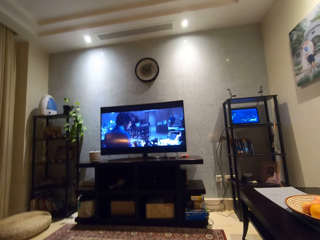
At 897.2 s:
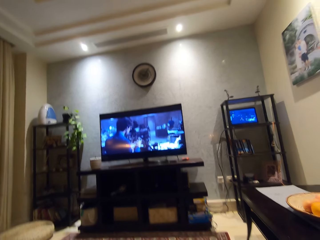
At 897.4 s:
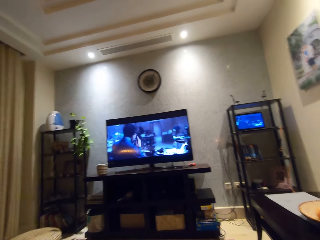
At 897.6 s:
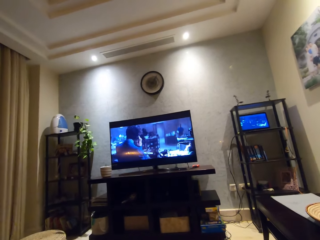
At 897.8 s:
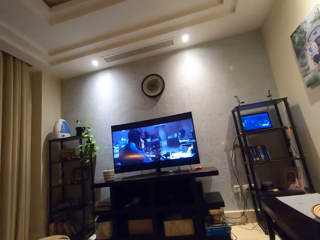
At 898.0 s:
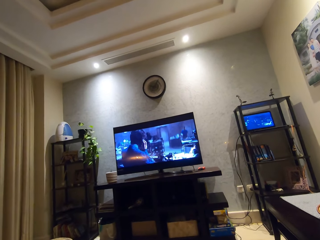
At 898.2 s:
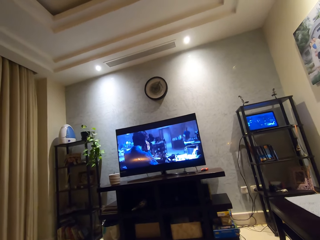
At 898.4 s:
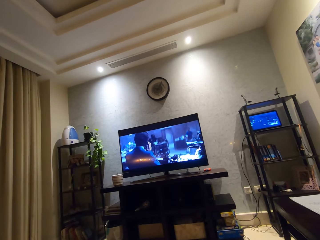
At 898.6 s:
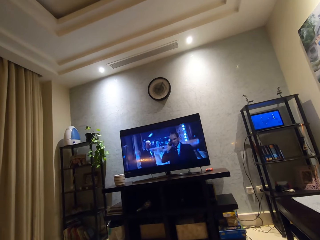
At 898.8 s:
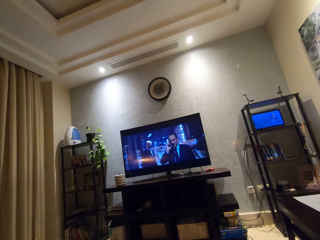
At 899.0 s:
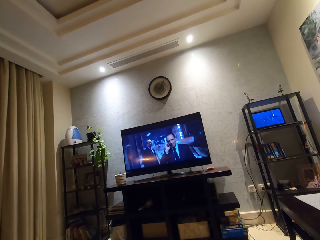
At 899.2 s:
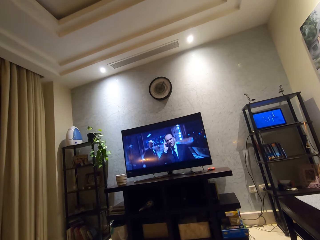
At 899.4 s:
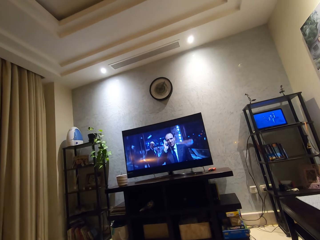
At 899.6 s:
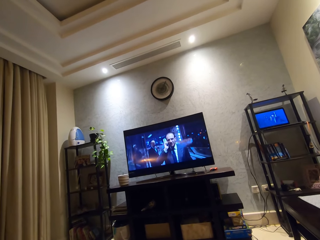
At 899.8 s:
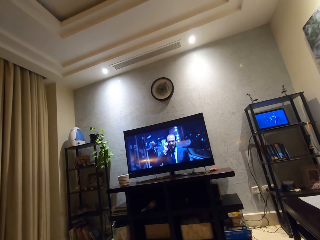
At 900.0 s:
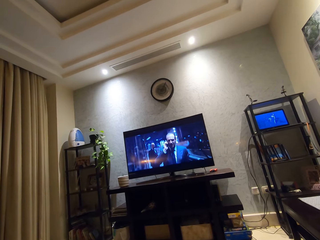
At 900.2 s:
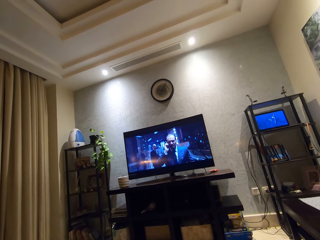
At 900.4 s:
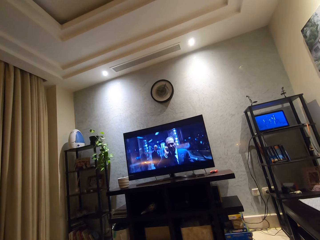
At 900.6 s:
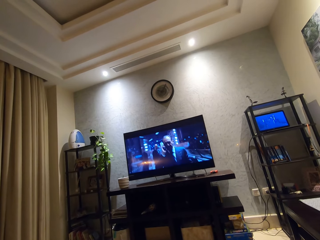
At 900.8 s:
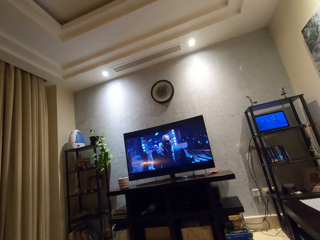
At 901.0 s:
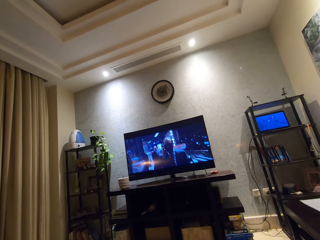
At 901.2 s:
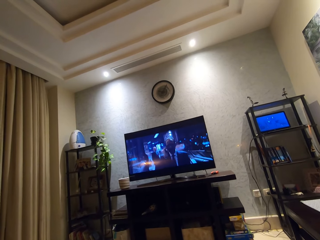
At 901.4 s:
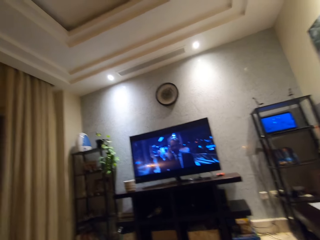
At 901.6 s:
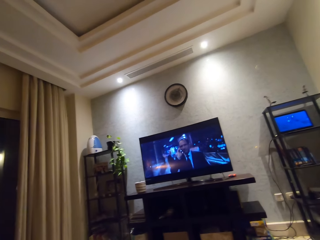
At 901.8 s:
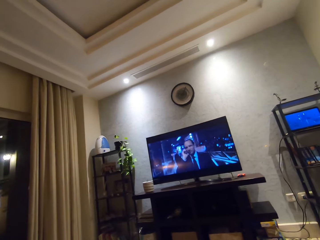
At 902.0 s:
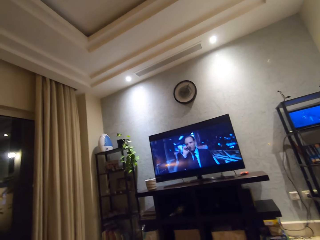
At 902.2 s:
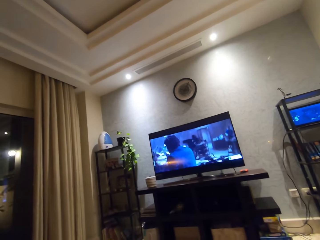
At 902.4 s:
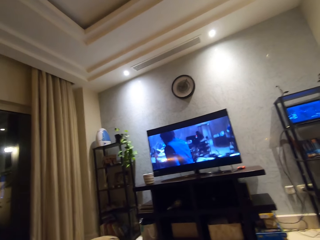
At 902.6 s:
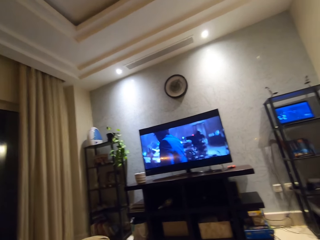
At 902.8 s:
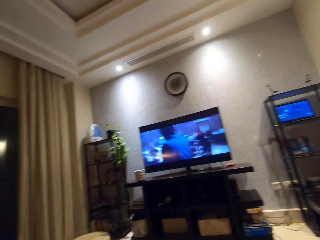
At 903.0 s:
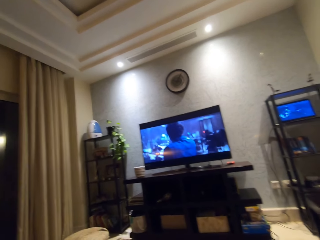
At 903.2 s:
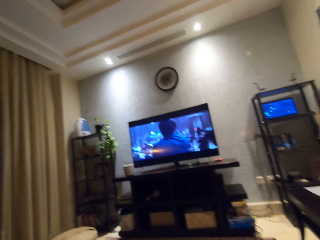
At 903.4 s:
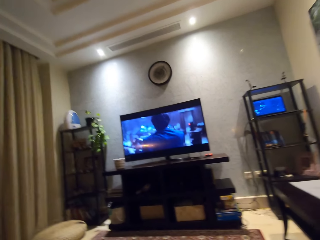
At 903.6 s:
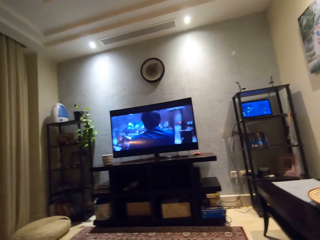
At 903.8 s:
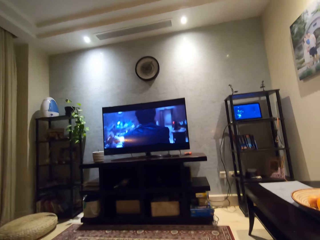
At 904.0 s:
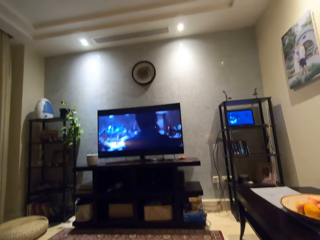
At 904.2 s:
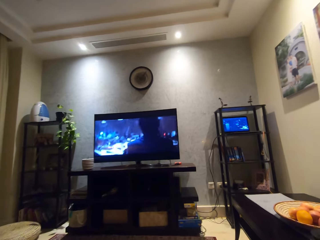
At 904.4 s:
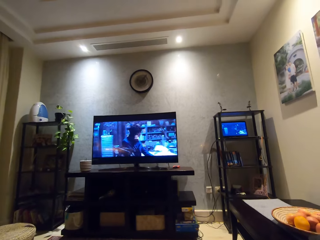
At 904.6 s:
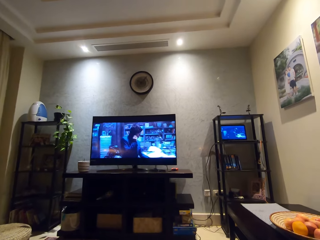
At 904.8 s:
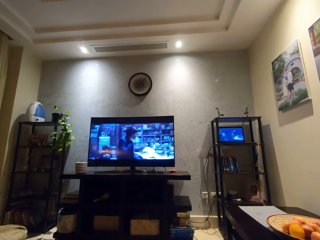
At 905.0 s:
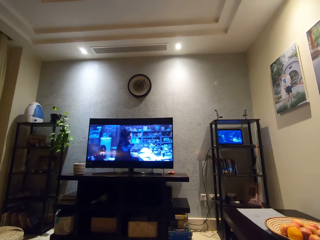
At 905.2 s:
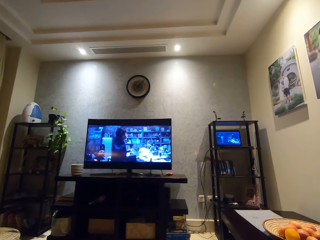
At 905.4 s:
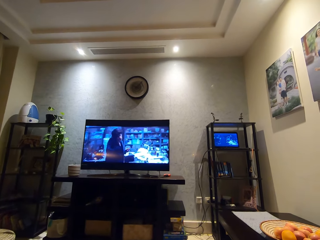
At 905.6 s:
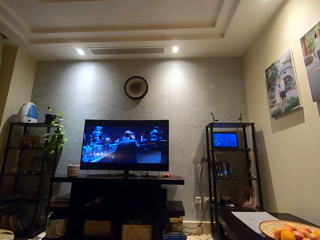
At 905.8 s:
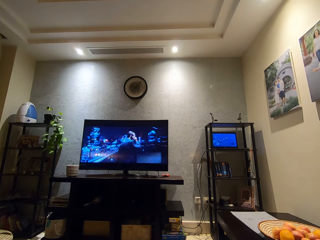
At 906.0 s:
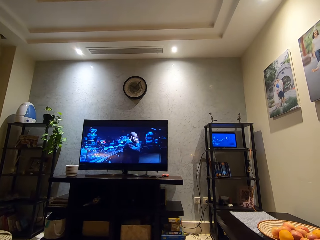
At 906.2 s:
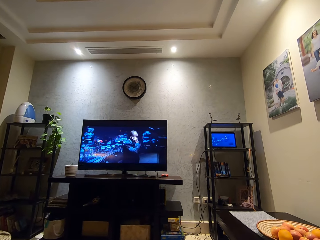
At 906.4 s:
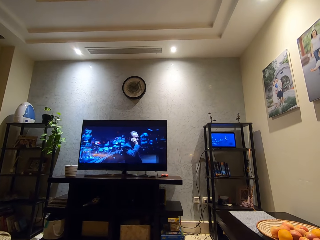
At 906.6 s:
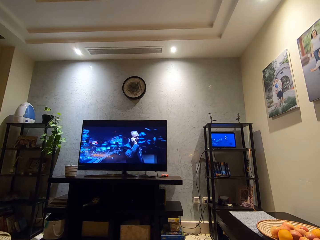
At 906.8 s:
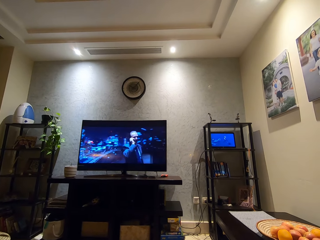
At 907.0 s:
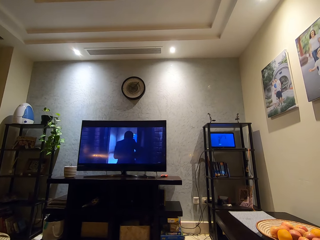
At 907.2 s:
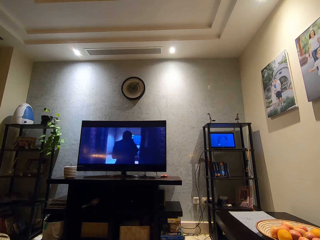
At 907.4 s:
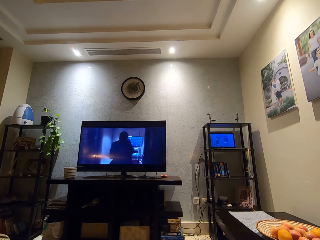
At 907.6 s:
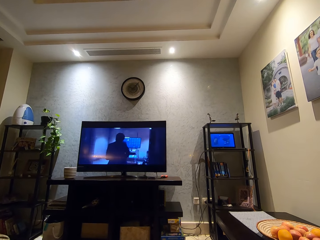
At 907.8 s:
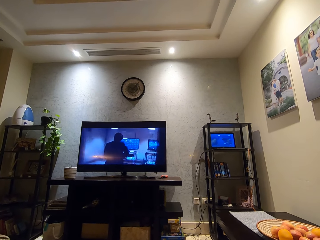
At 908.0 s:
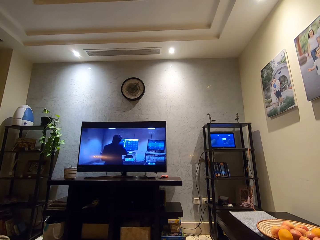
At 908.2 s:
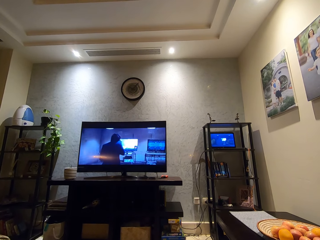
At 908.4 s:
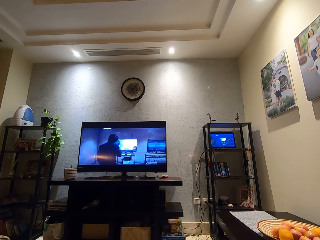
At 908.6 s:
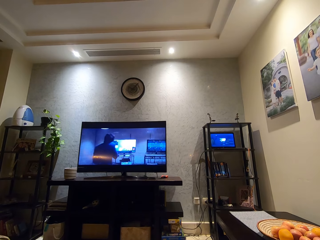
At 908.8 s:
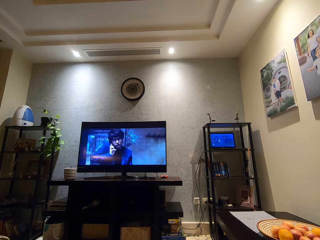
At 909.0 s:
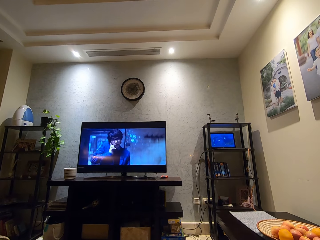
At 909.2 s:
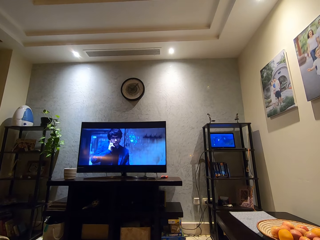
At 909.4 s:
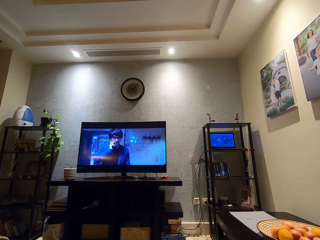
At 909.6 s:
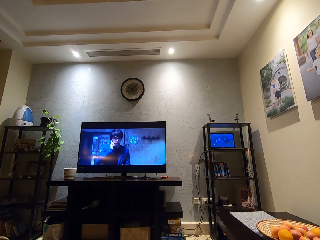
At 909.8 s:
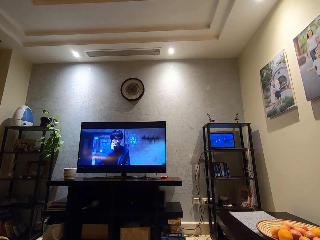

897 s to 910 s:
The camera wearer looks around a room. They watch television.

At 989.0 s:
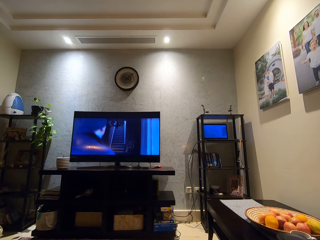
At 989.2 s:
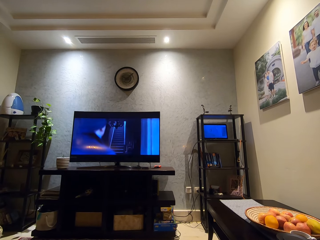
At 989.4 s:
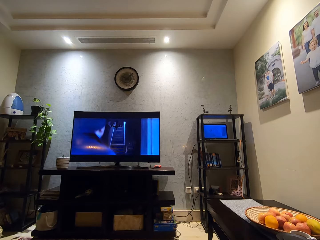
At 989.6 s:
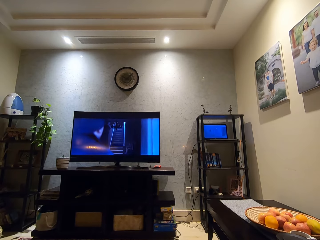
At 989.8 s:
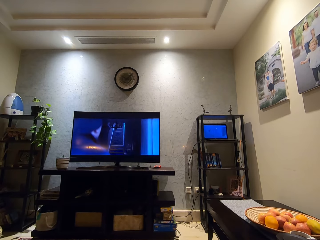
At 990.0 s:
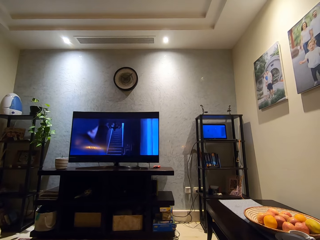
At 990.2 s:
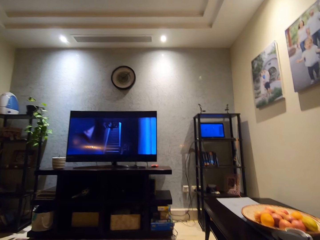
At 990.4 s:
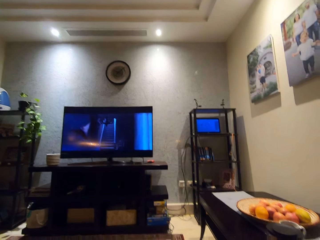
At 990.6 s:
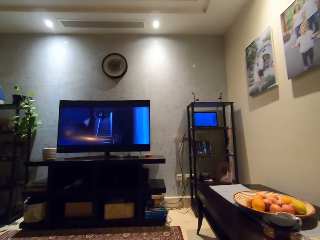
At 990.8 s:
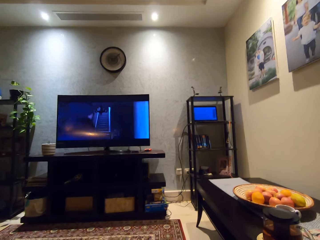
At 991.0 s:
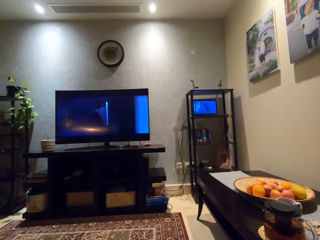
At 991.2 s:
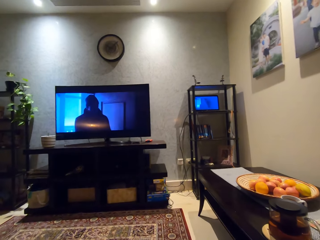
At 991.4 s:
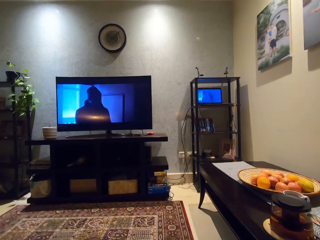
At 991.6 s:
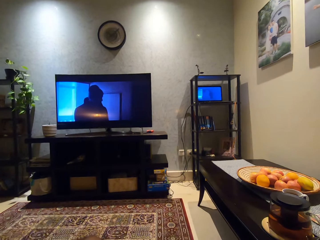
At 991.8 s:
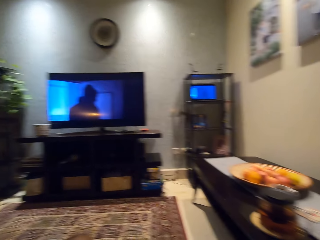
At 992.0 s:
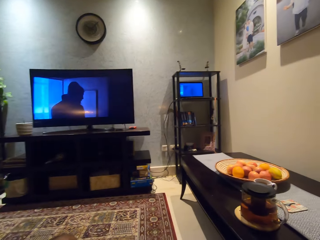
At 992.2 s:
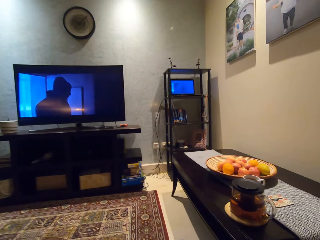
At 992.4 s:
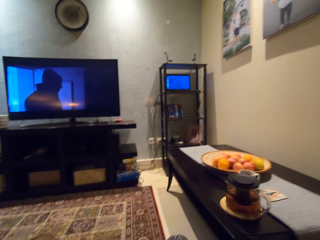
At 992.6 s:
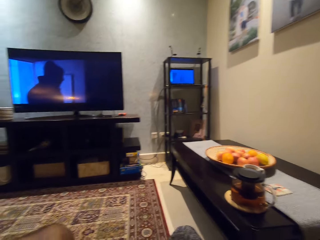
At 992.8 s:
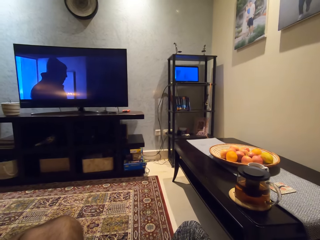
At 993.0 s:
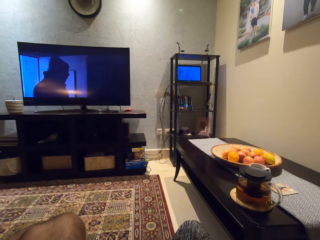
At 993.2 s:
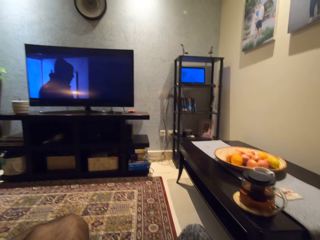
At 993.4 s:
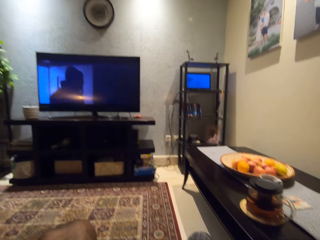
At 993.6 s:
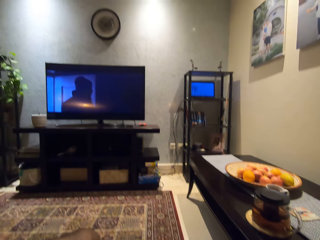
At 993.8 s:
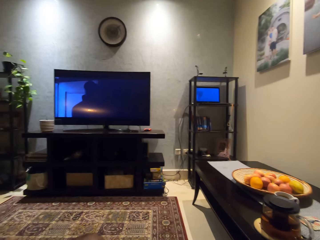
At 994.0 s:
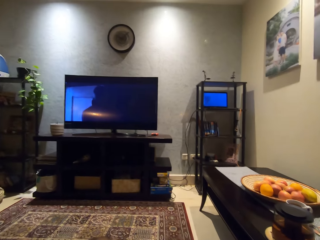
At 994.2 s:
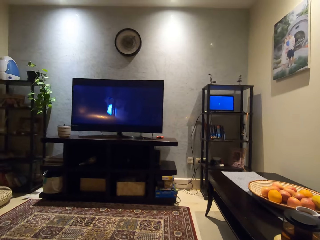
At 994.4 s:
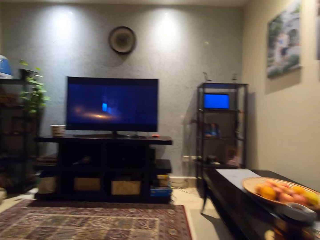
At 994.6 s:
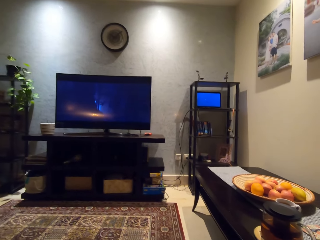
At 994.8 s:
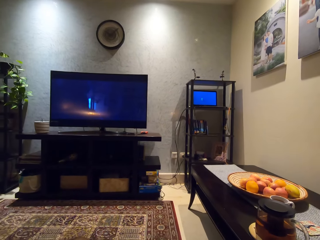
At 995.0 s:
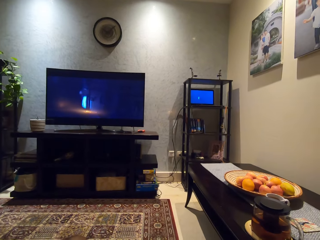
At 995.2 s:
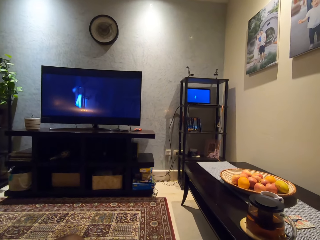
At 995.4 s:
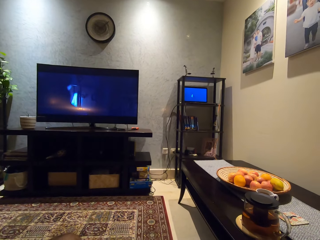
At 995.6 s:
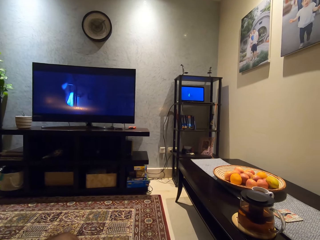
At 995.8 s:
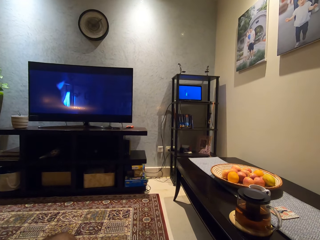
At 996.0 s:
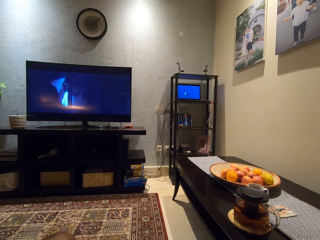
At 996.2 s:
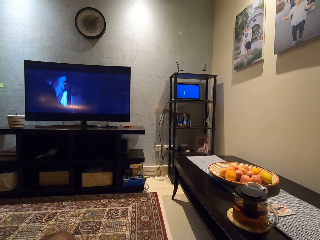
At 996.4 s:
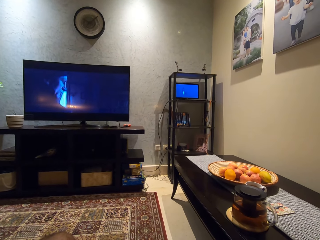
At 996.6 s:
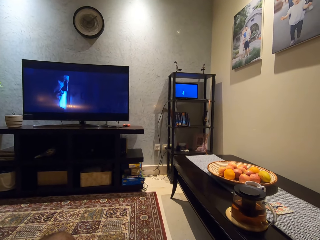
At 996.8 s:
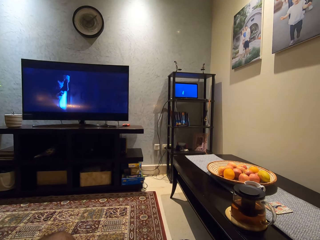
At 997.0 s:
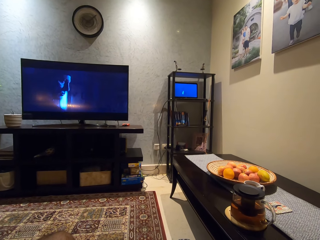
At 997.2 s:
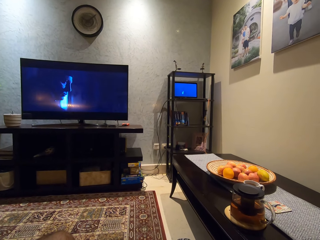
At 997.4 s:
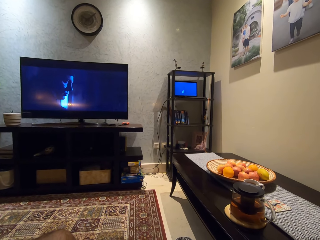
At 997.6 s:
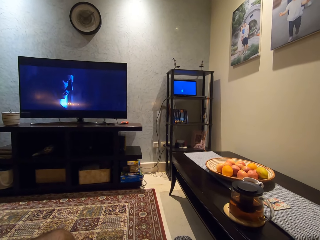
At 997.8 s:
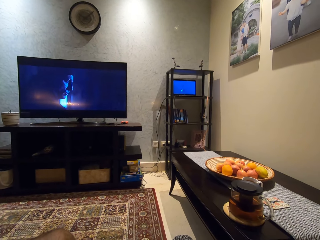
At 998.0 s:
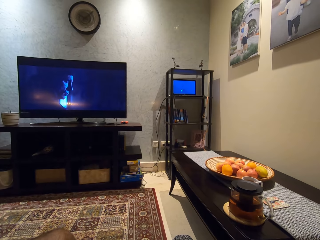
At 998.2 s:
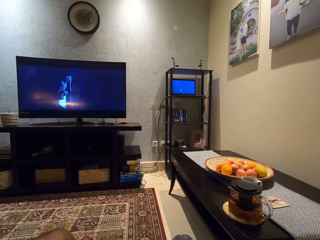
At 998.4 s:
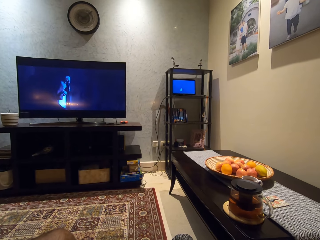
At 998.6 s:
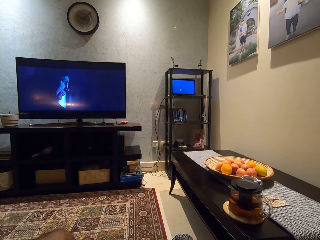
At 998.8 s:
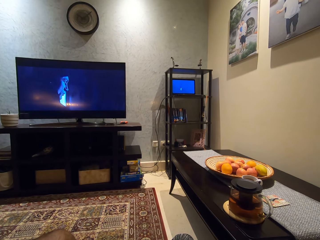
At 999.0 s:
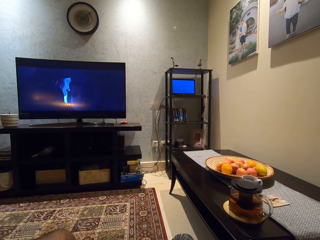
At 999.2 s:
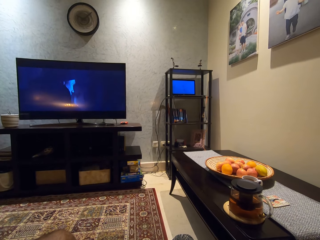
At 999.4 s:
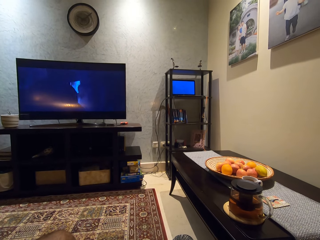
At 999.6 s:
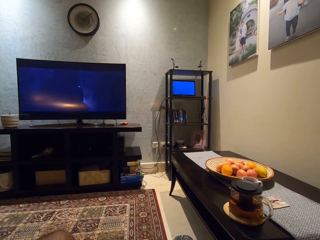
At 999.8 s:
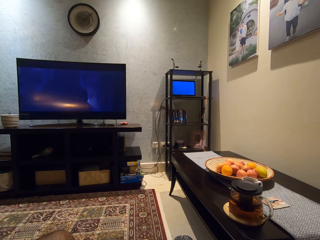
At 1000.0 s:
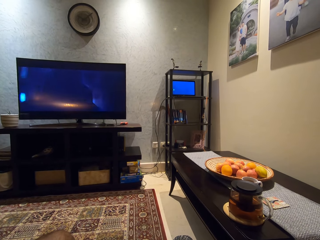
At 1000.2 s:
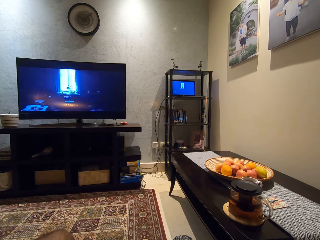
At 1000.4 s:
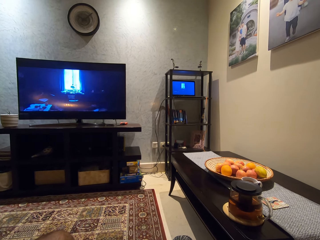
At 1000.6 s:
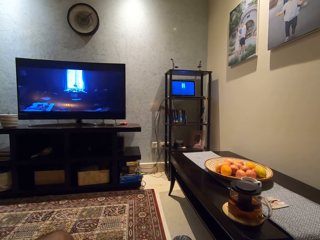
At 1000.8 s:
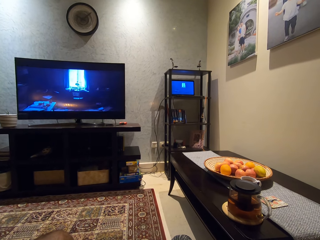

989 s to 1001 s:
The camera wearer lowers his left hand. He looks around a room. He watches television.
